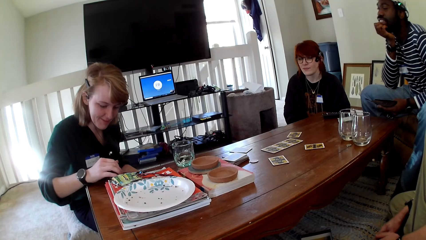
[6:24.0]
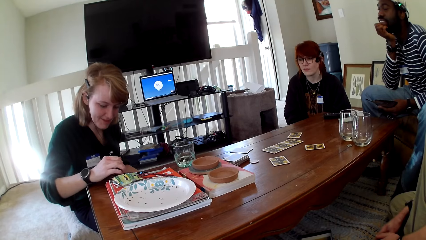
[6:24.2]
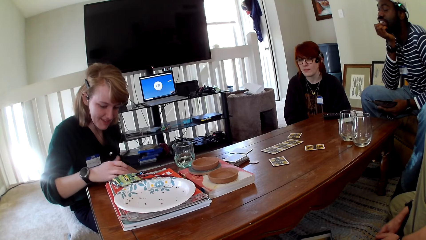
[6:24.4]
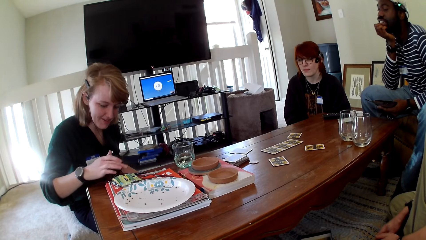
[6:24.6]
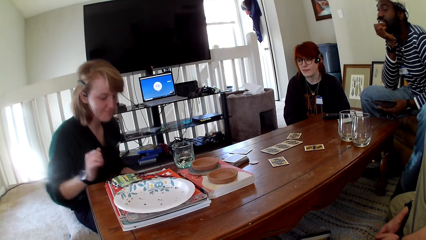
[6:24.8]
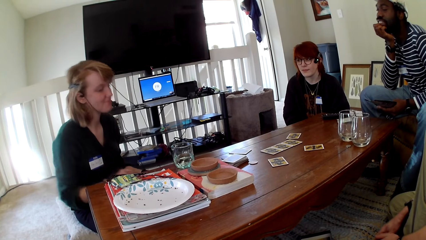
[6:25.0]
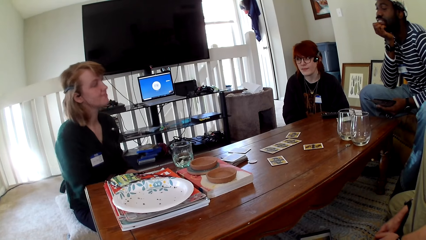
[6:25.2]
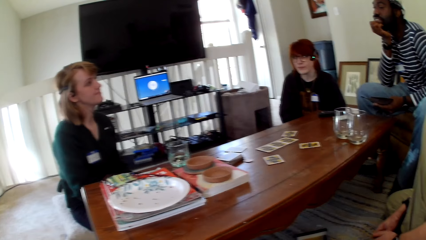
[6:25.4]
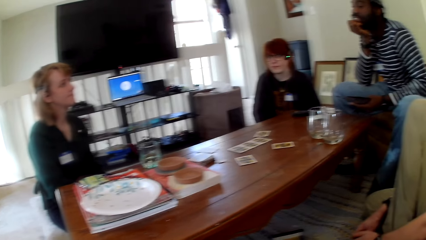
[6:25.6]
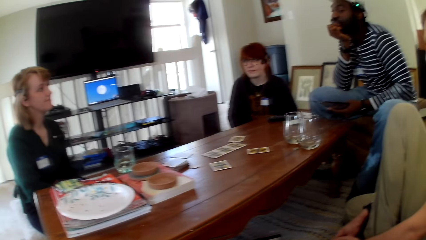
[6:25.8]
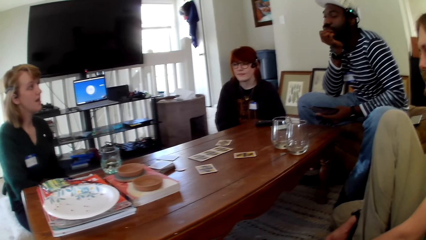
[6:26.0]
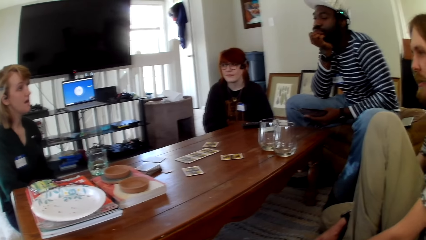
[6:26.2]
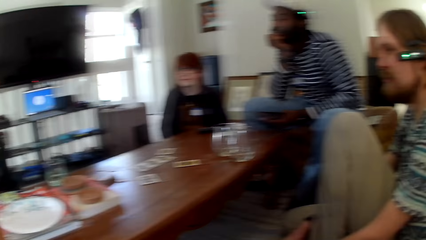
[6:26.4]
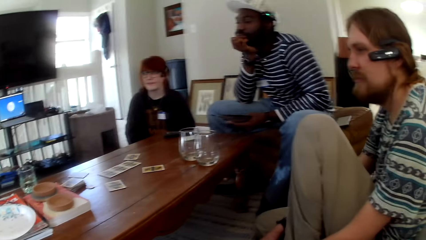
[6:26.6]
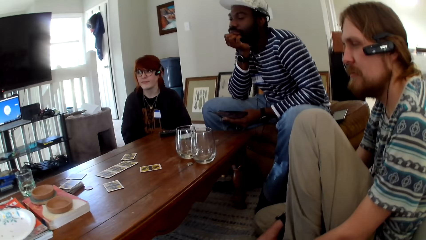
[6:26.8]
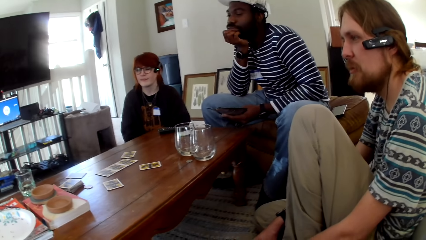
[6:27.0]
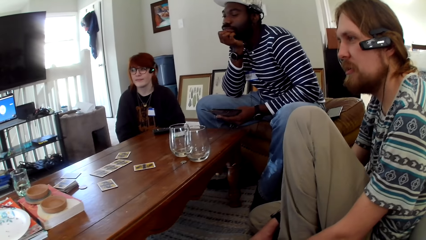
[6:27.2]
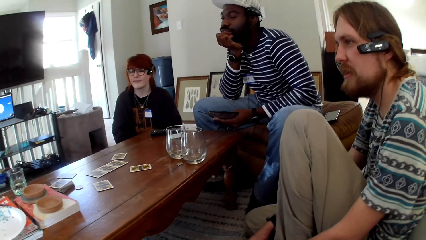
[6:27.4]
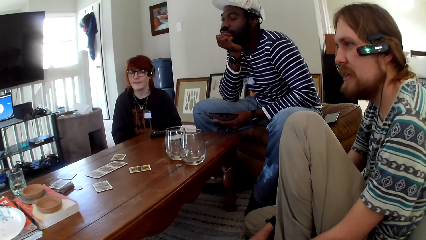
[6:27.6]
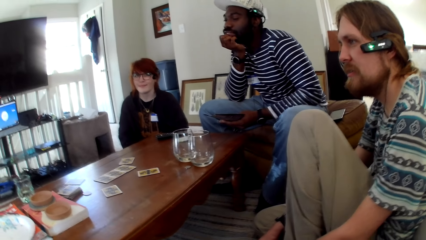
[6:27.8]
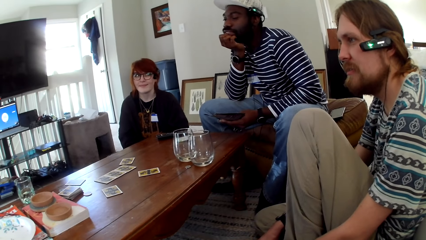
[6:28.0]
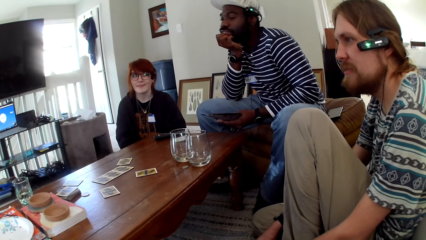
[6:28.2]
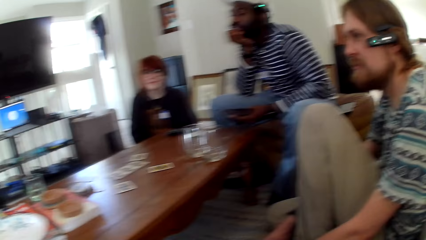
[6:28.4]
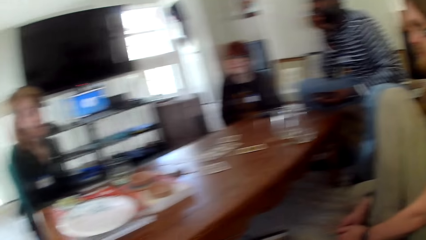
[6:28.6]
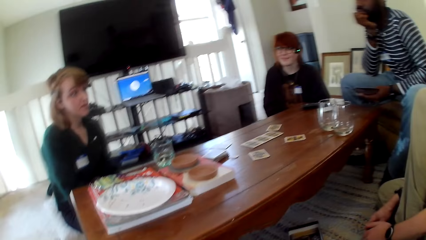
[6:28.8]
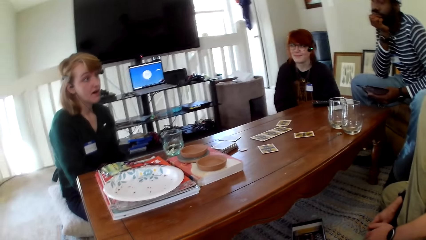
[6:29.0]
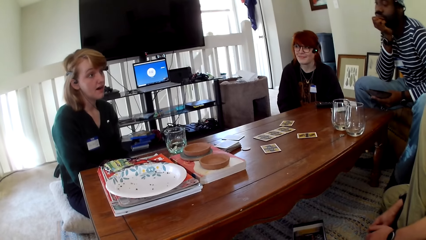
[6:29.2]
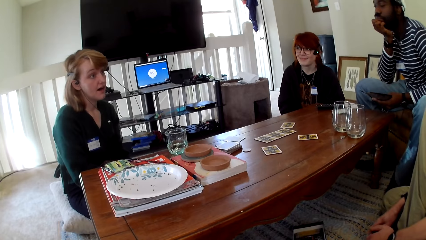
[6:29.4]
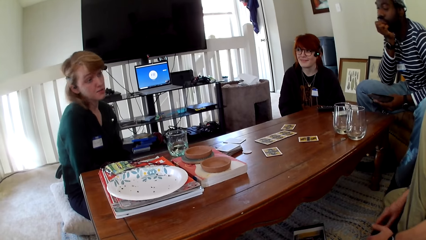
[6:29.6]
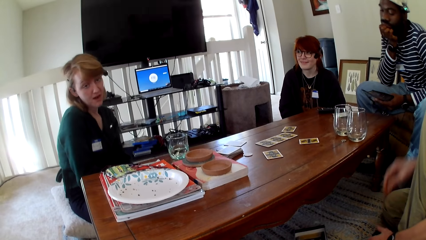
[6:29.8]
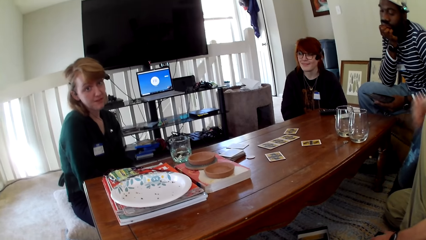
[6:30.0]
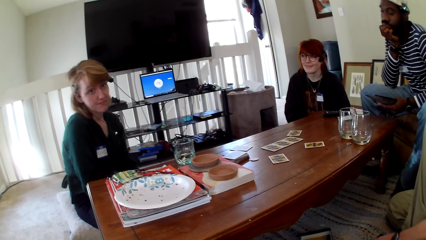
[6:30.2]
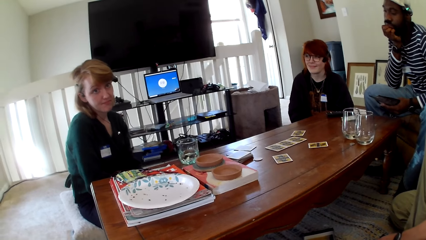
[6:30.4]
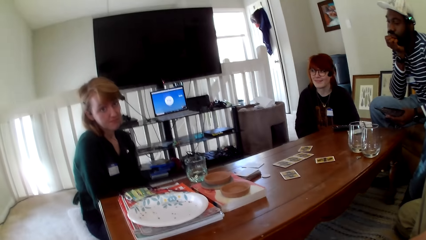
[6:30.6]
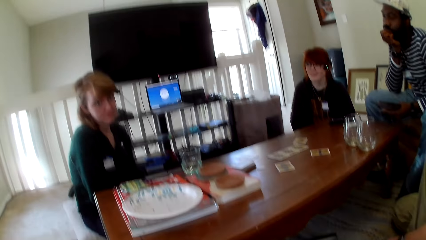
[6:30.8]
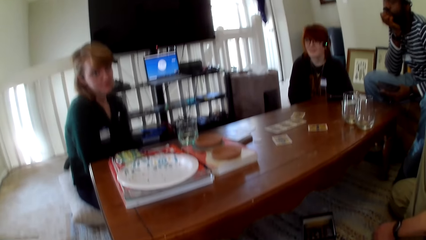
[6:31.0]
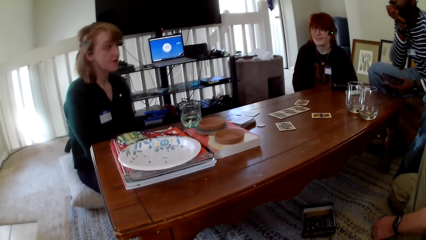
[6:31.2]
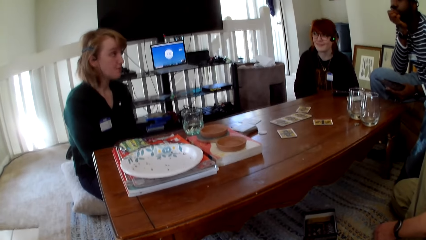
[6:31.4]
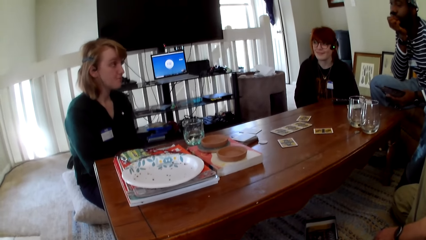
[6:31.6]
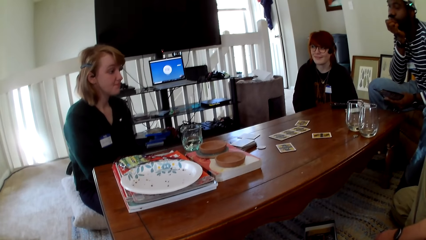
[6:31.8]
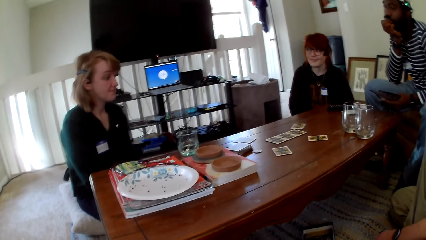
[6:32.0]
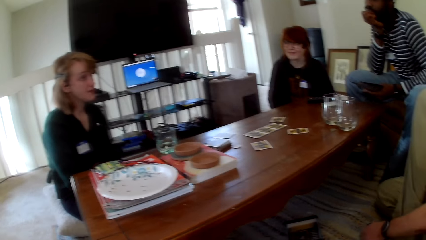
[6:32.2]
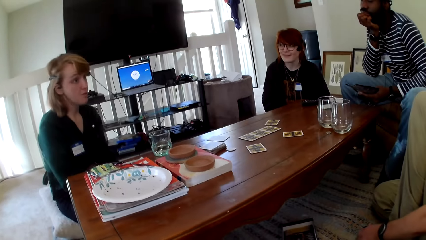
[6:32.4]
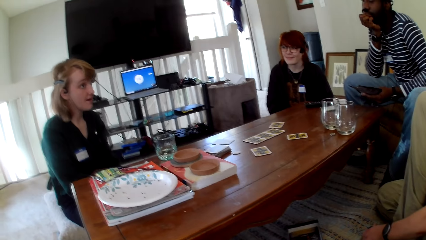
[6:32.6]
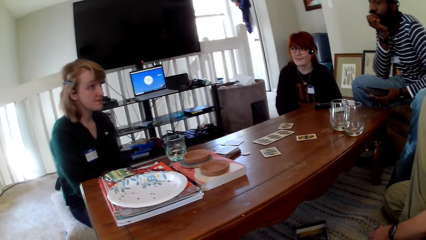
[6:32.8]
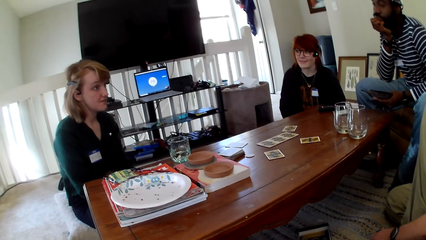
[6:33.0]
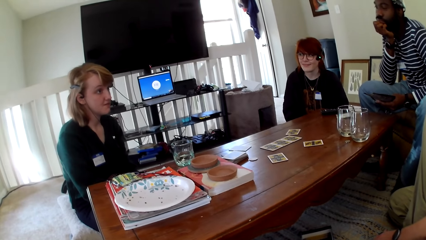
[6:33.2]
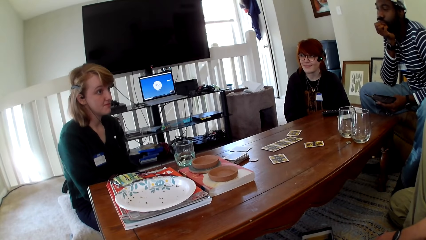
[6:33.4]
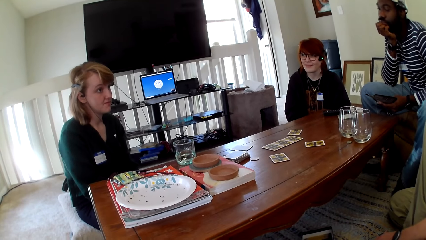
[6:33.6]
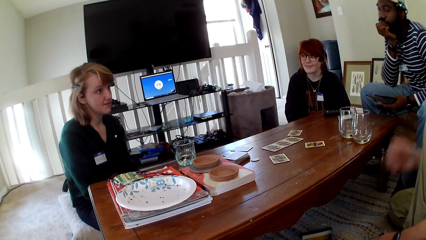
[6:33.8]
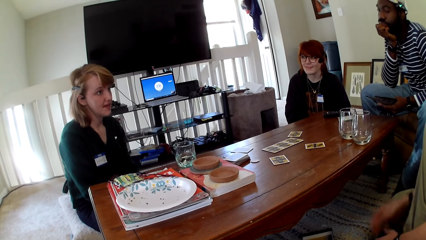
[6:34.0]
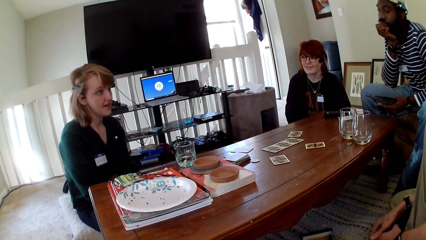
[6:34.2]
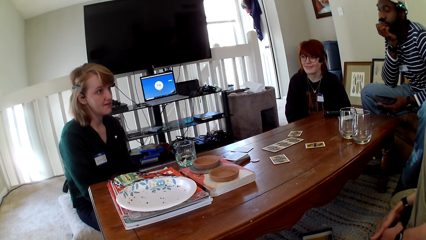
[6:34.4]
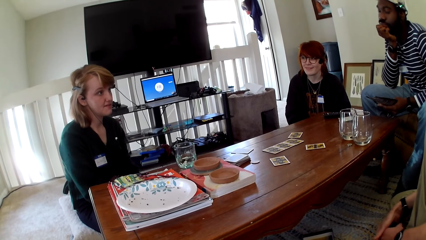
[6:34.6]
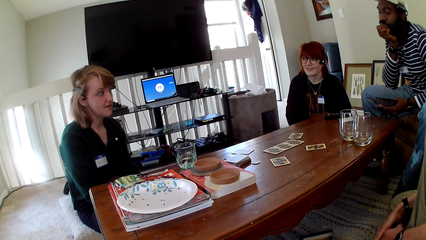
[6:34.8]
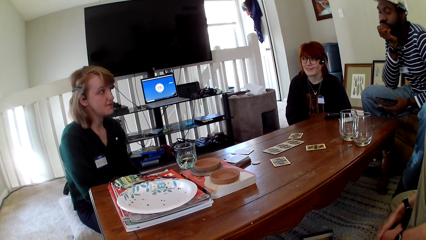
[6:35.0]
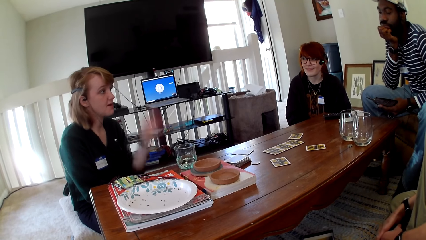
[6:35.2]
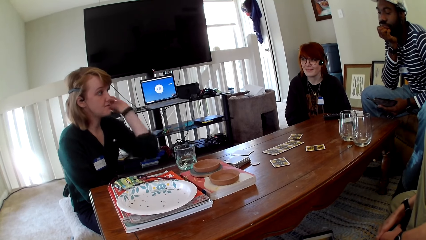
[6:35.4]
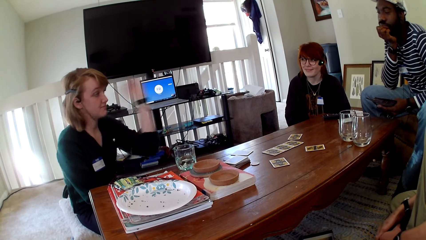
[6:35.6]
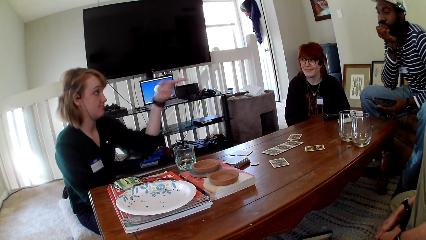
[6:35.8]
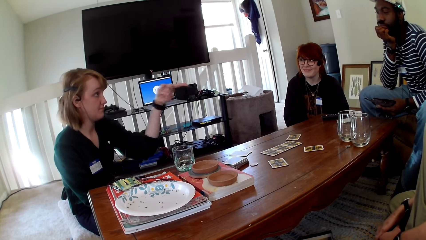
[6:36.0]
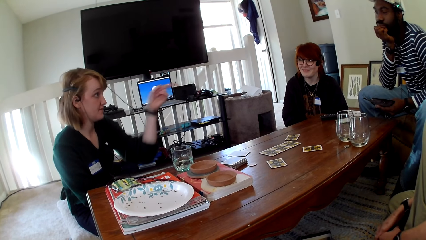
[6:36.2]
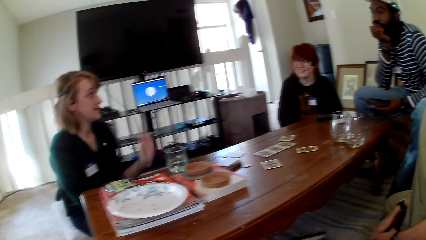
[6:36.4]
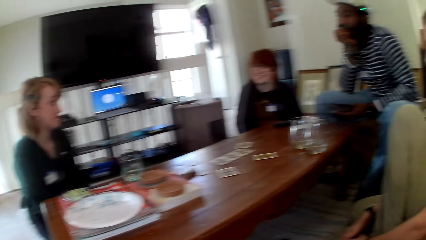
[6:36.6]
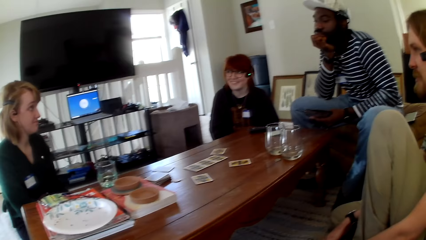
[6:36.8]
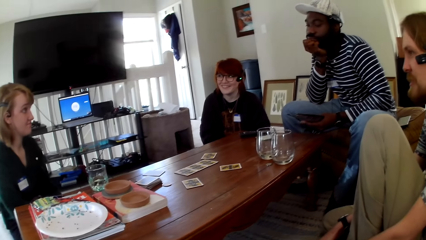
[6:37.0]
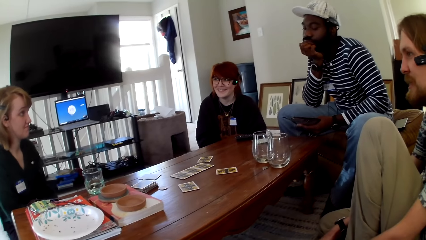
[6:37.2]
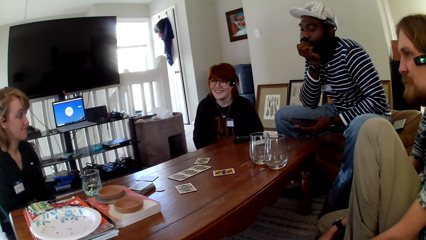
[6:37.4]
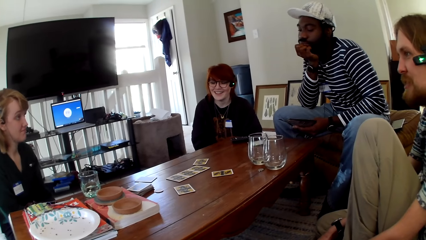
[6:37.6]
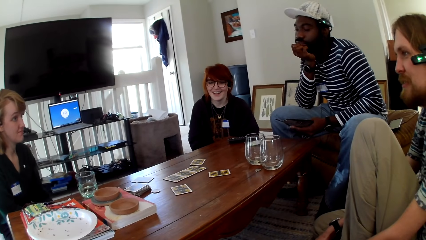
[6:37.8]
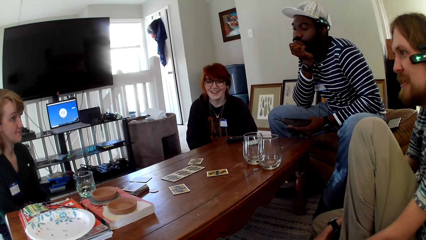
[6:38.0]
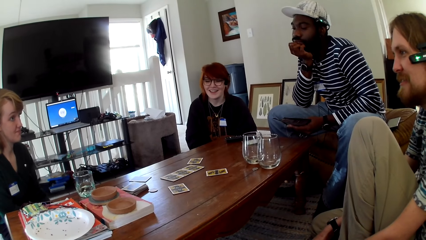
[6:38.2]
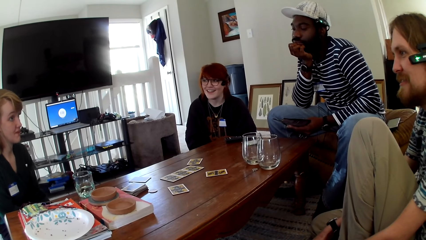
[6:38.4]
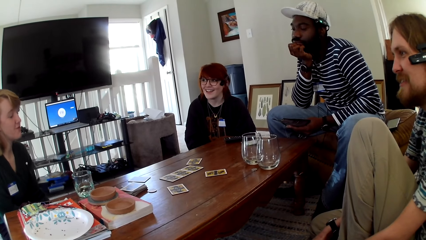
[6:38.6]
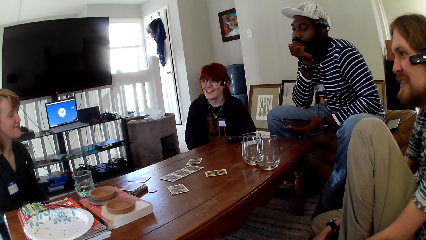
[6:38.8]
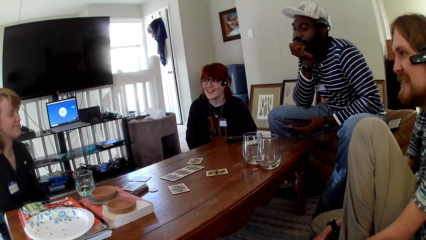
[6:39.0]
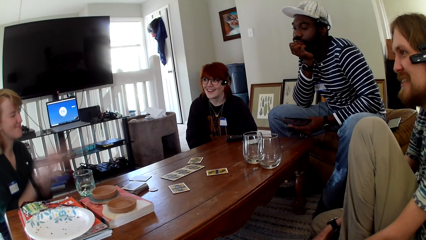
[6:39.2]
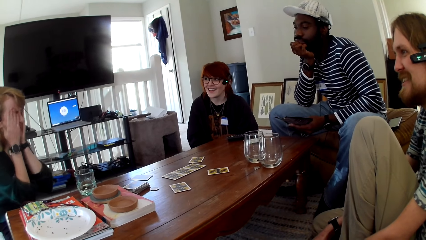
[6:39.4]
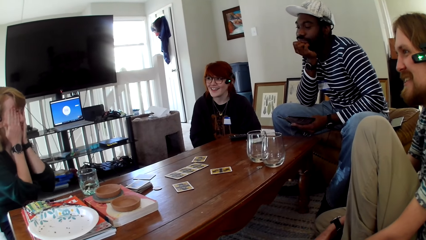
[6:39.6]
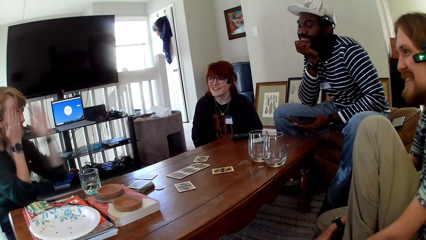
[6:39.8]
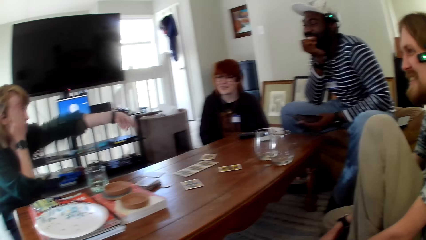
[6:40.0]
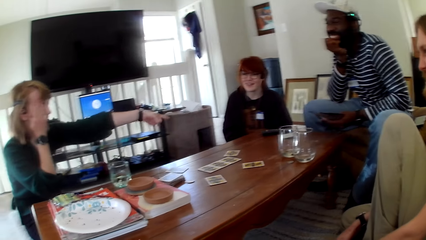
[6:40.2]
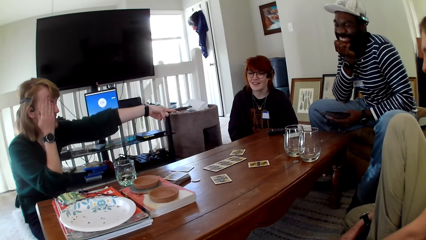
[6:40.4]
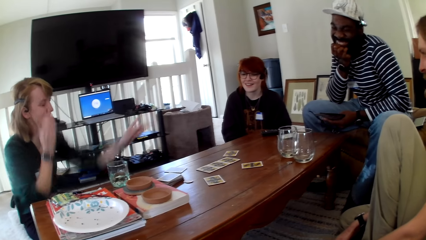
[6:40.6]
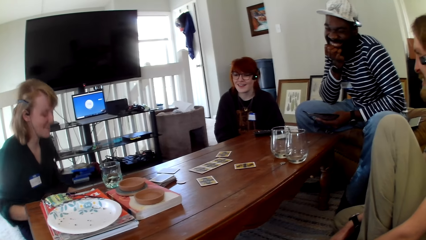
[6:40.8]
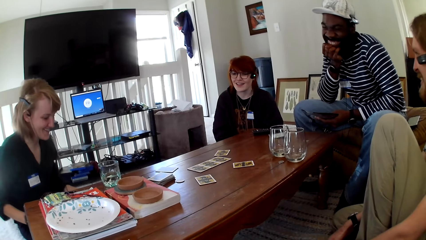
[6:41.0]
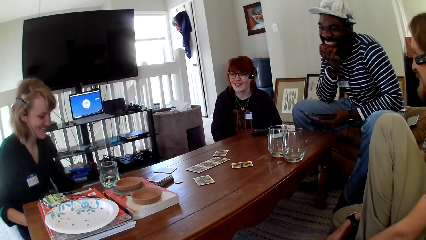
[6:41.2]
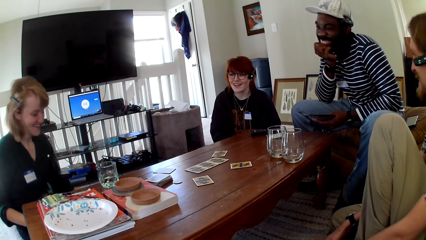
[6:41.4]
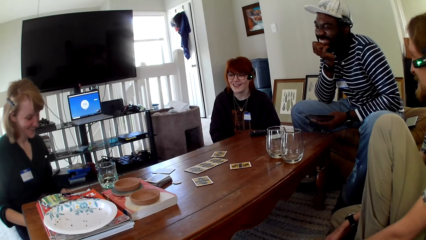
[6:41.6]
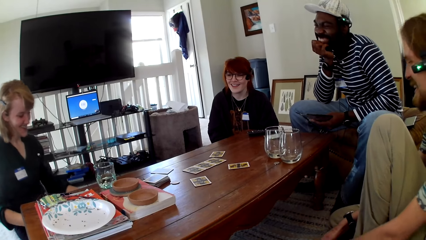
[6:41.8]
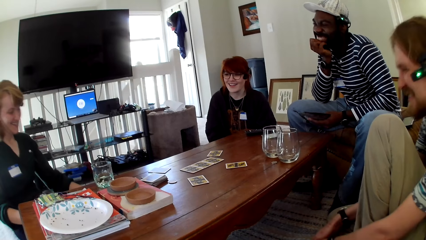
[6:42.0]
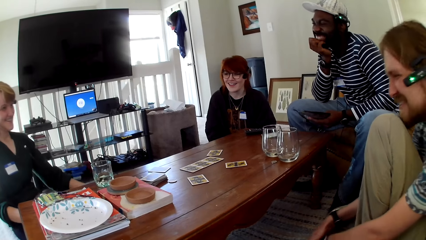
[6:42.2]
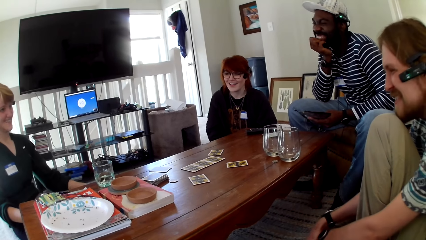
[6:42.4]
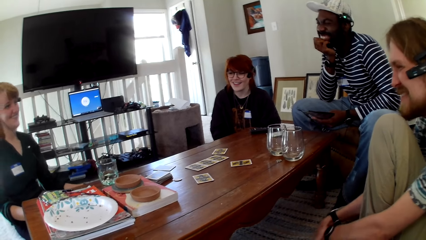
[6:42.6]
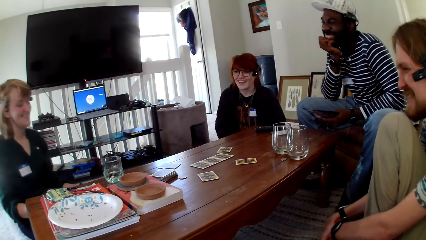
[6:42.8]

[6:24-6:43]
A woman pulls her hand off the phone. A person raises a hand up. The woman talks and gestures her hand. Another person raises a hand up. A man talks. The woman covers her eyes with her hands and gestures her hand. Another man laughs.
